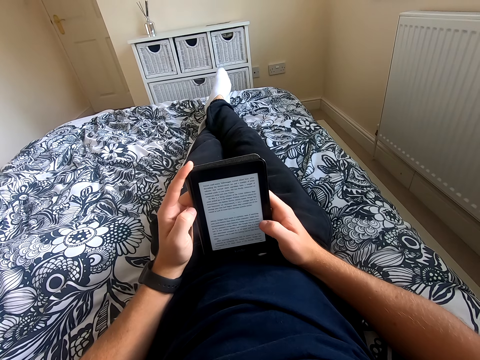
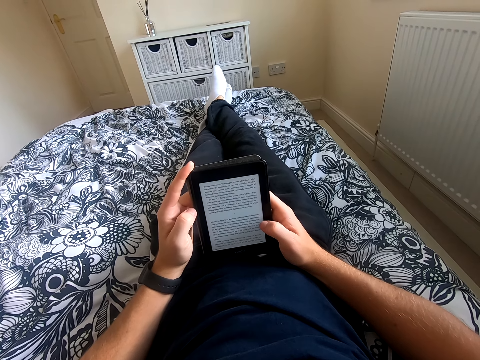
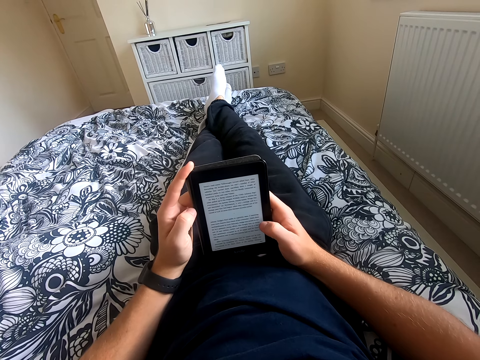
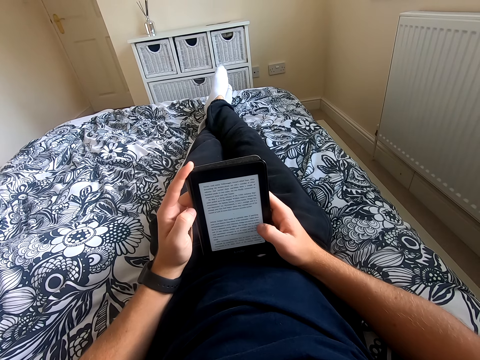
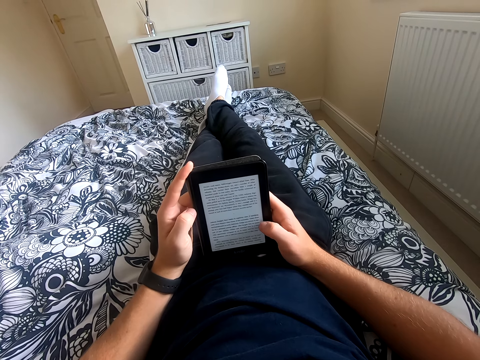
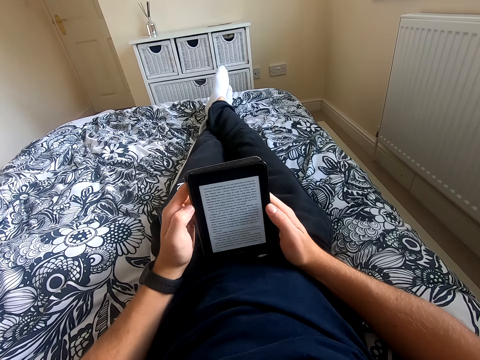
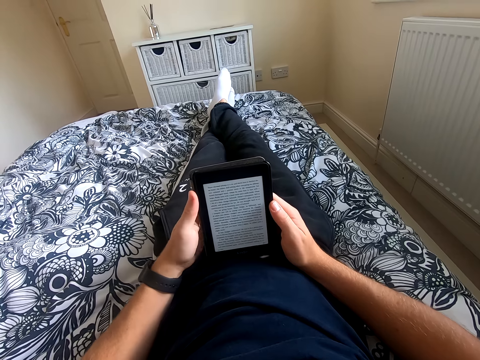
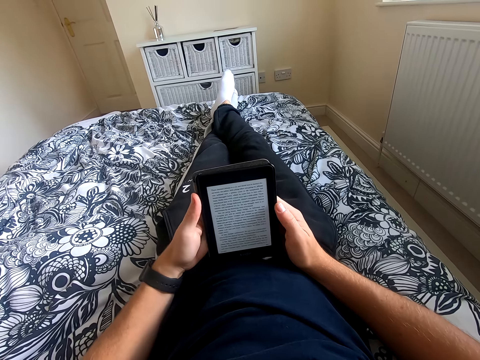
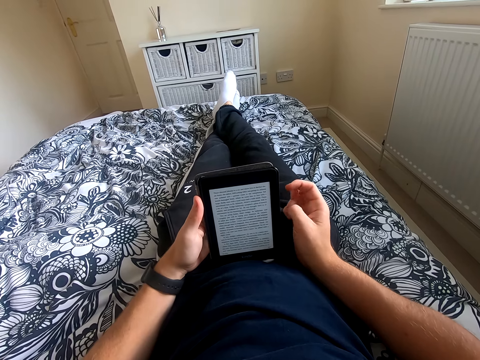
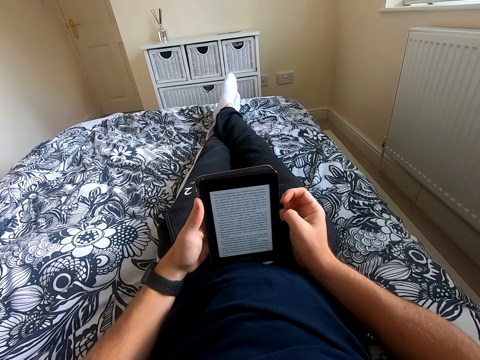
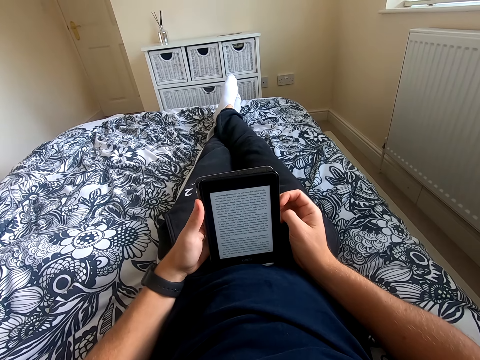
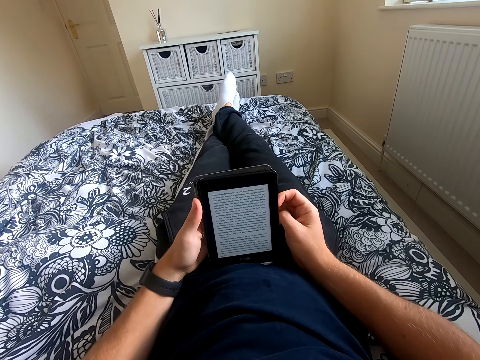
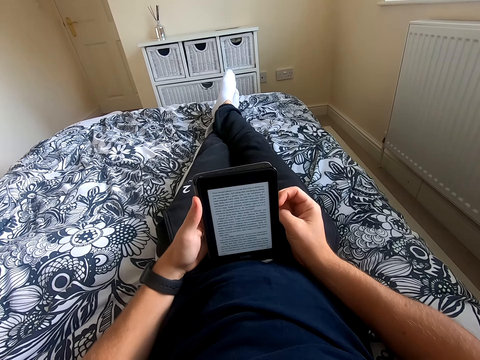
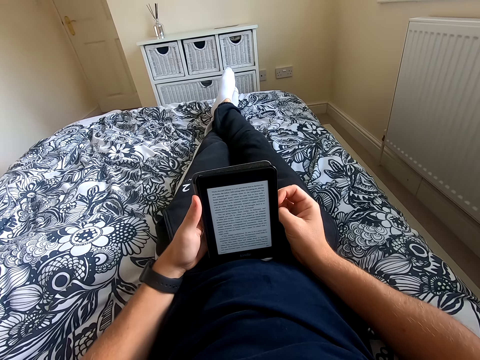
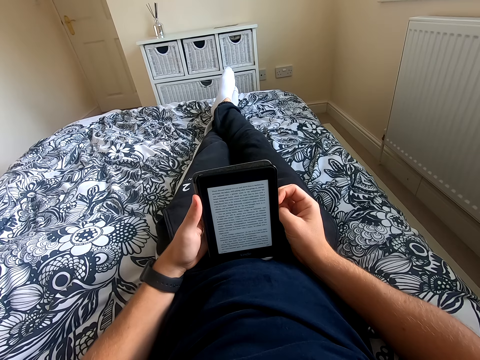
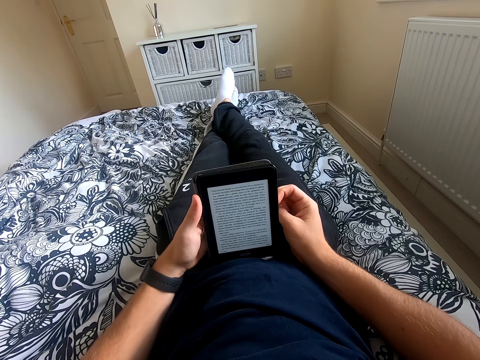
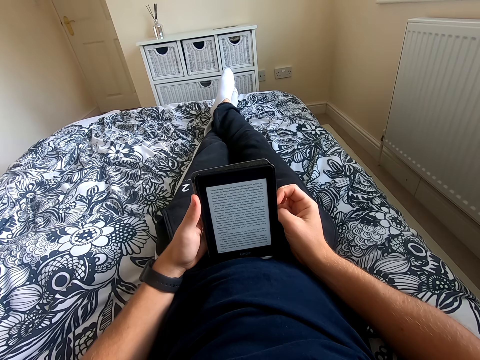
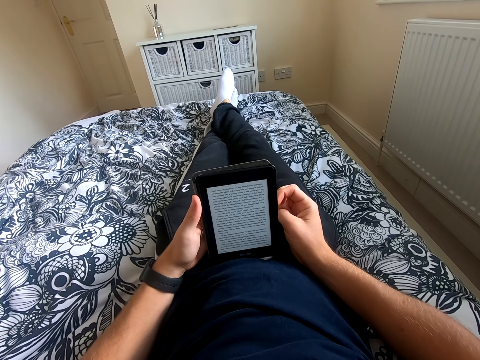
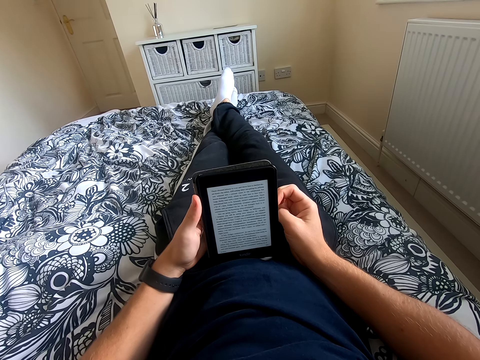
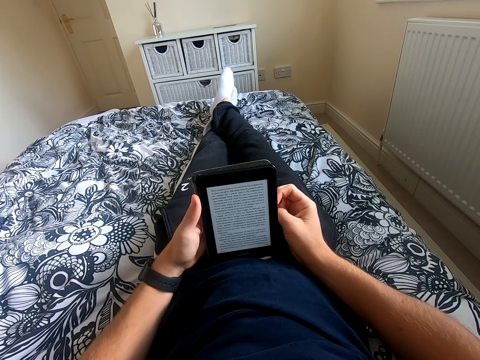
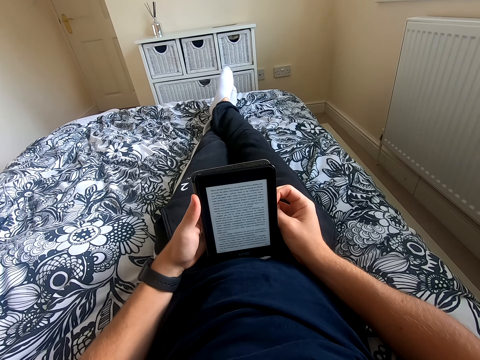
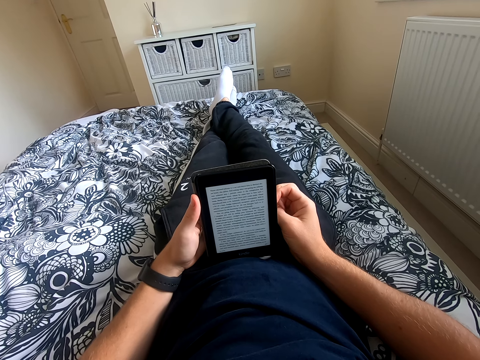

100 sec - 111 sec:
The camera wearer reads on the tablet. He scrolls through the tablet. He reads on the tablet. He removes his right hand from the tablet. He reads a book on the tablet.

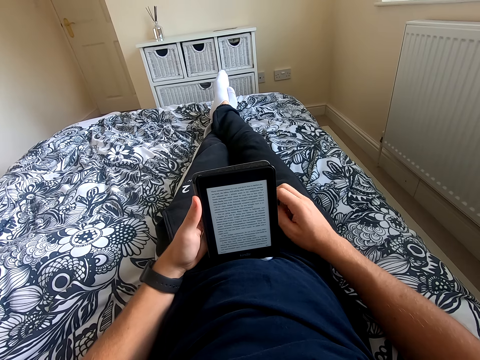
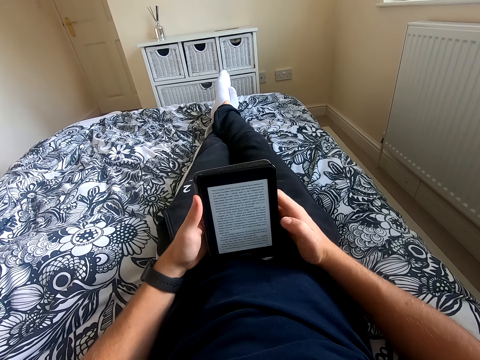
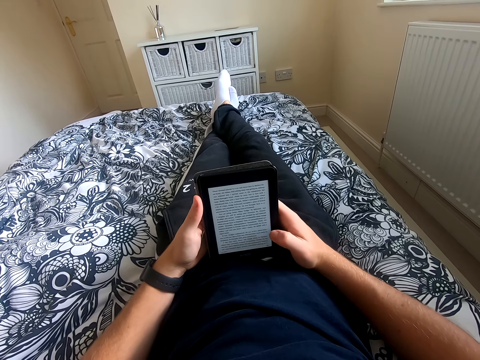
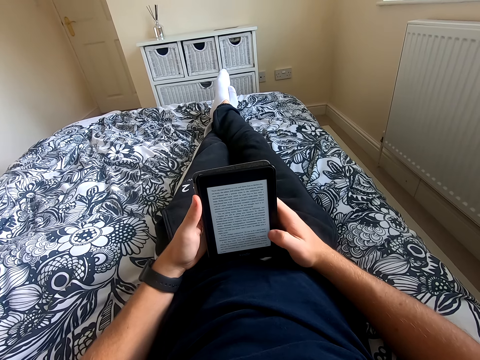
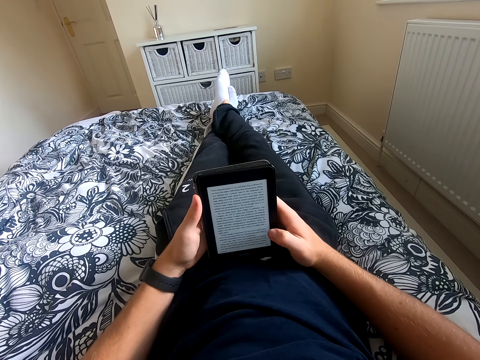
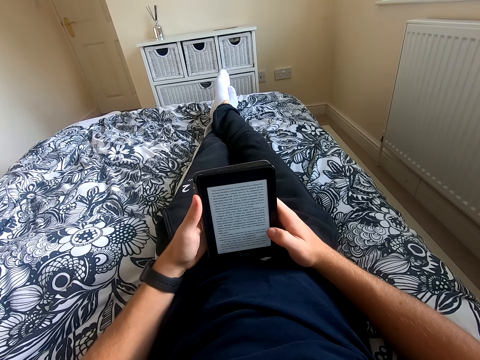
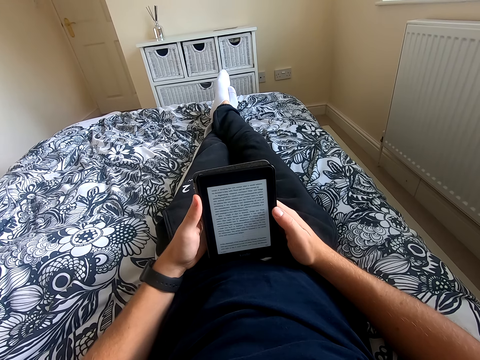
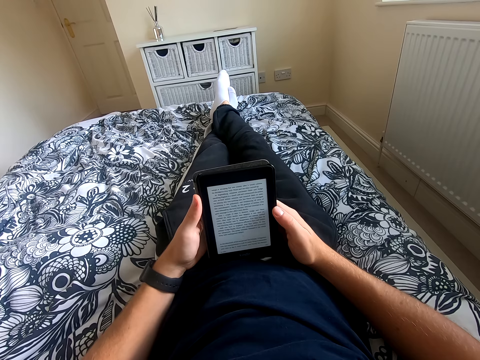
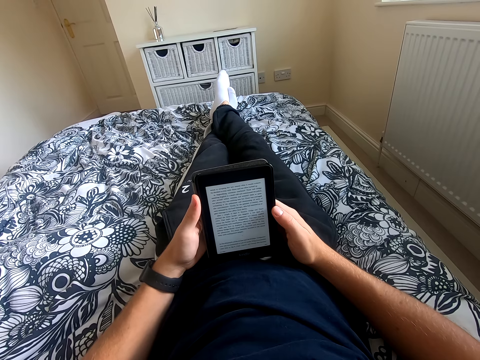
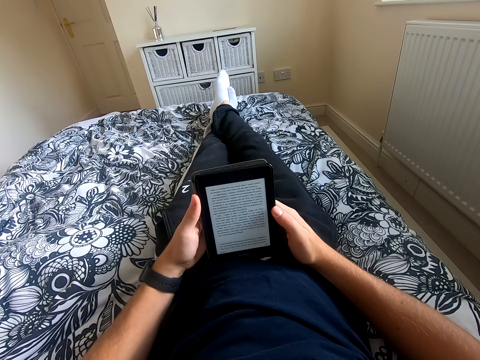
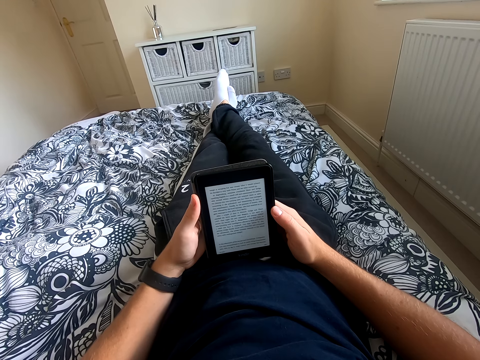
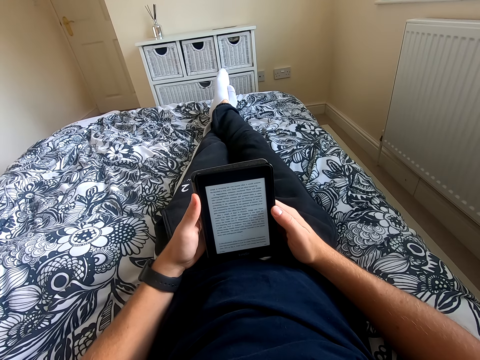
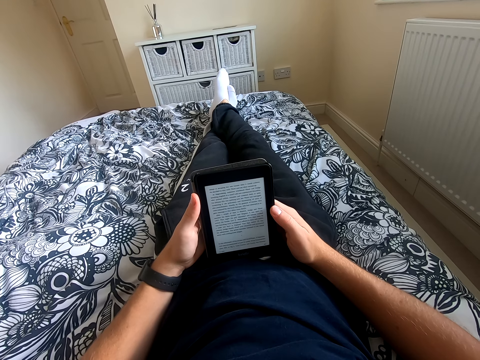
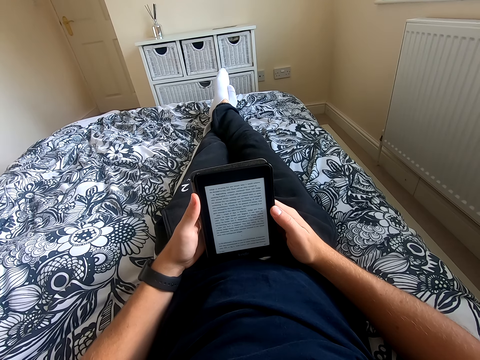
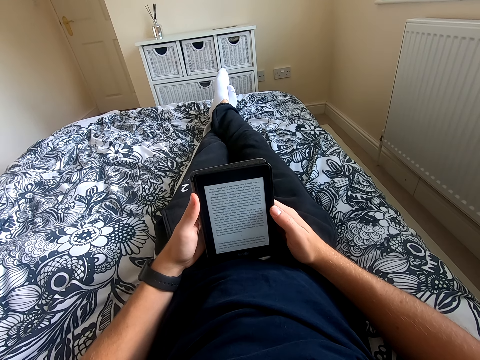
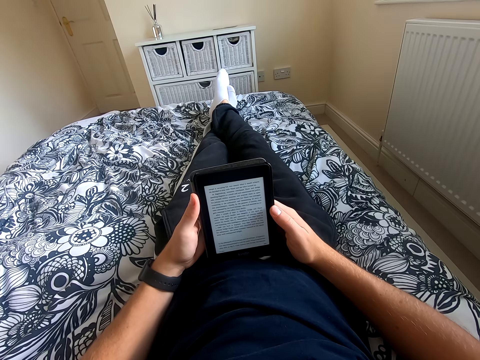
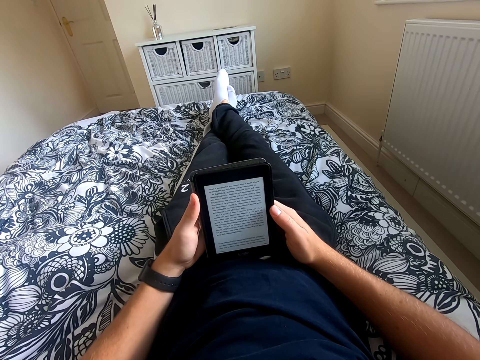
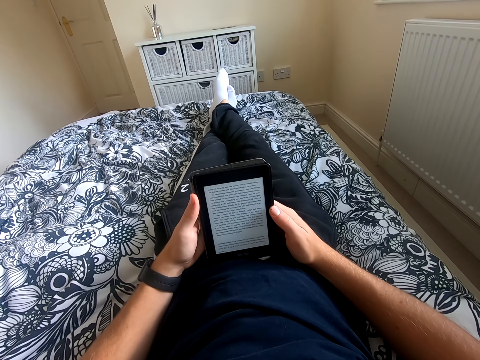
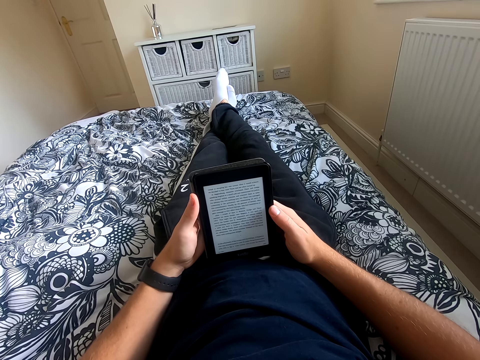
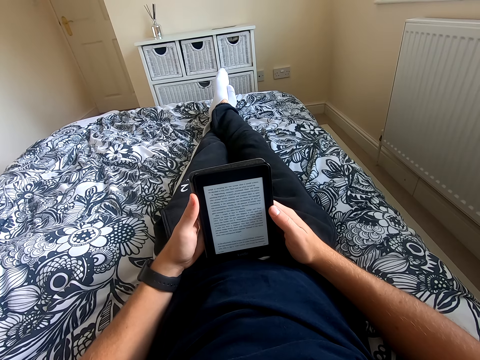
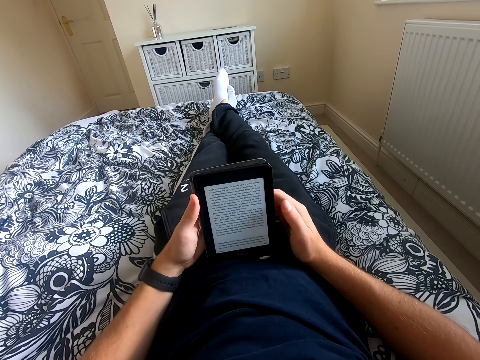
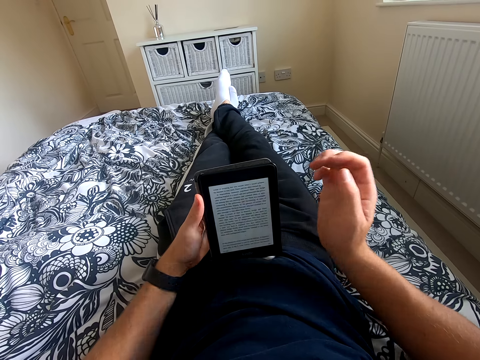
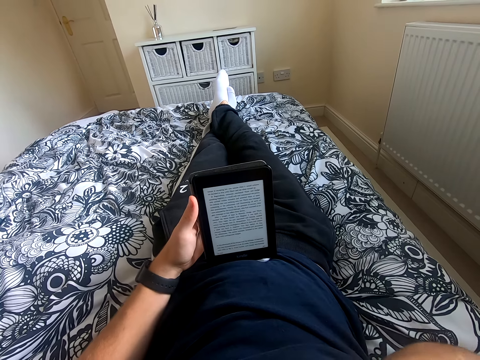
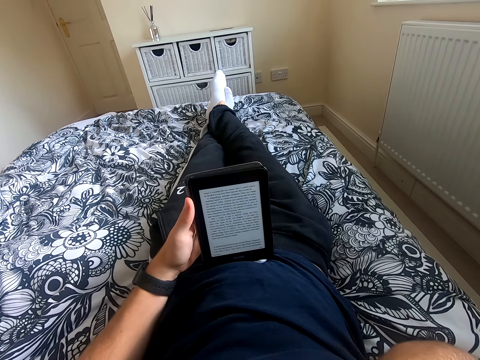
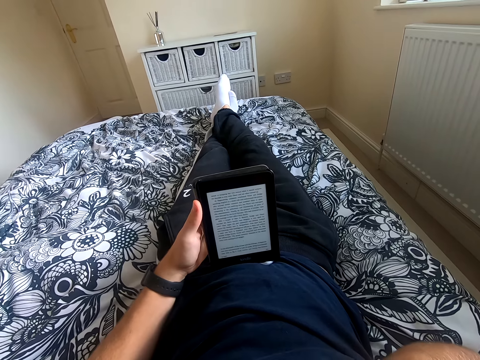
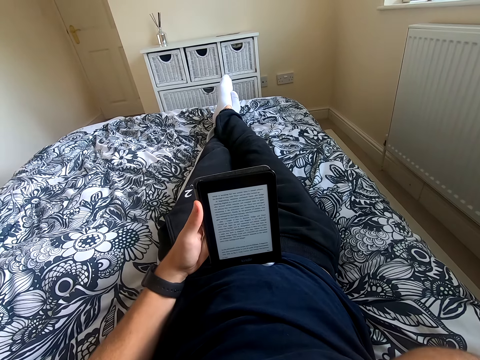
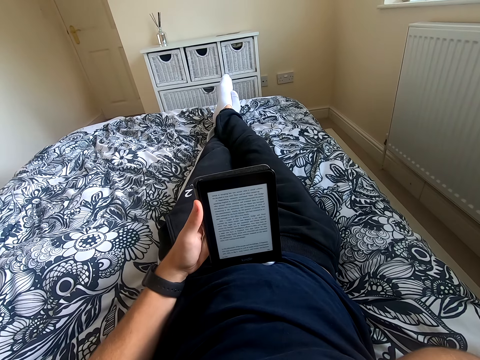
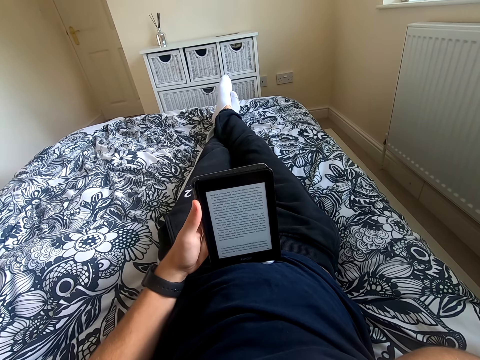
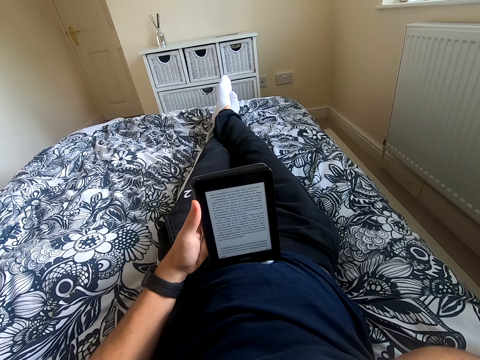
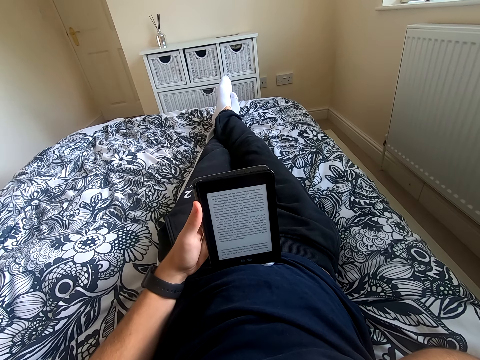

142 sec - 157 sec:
The camera wearer holds the tablet with his right hand. He scrolls through the tablet. He reads a book on the tablet. He lifts his right hand from the tablet. He touches his face. He reads a book on the tablet.
